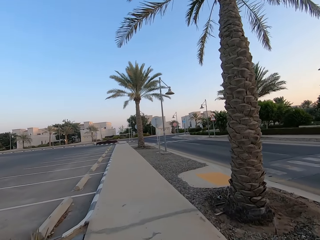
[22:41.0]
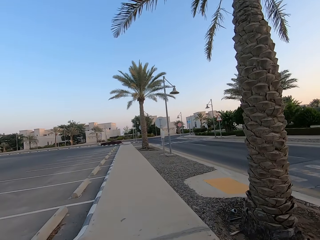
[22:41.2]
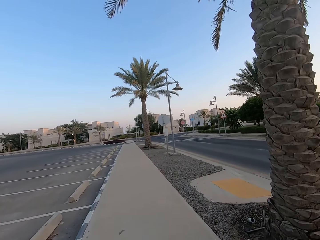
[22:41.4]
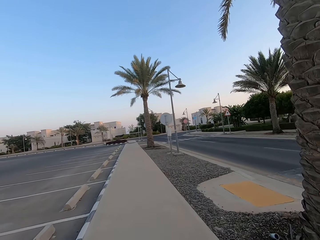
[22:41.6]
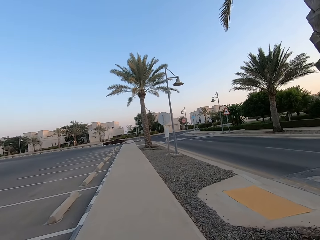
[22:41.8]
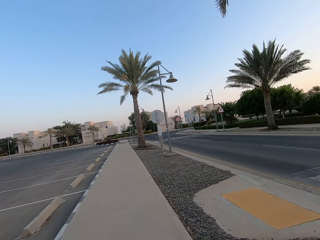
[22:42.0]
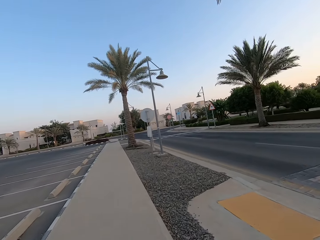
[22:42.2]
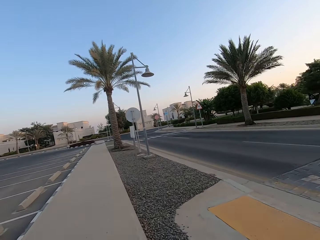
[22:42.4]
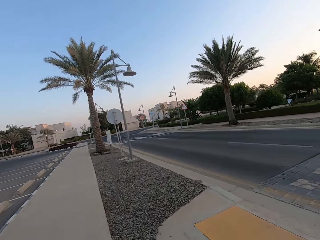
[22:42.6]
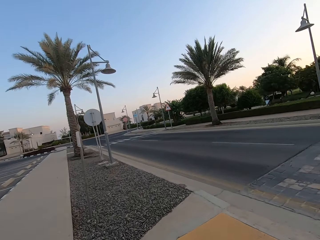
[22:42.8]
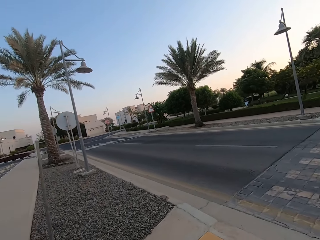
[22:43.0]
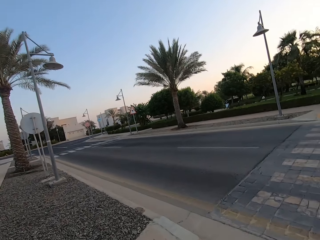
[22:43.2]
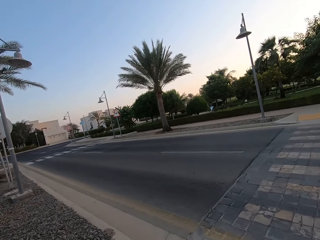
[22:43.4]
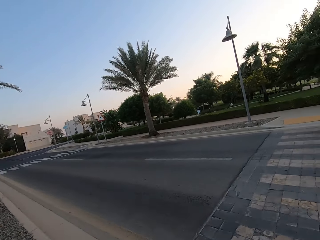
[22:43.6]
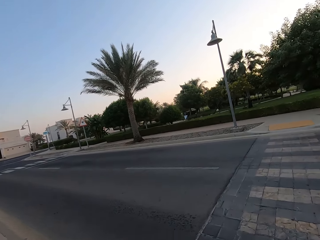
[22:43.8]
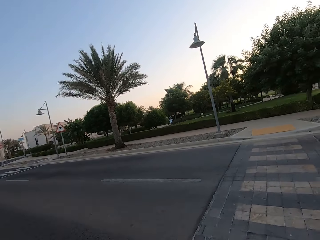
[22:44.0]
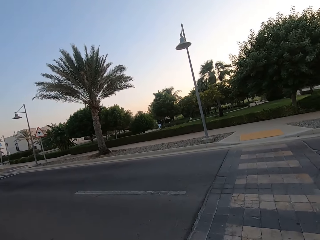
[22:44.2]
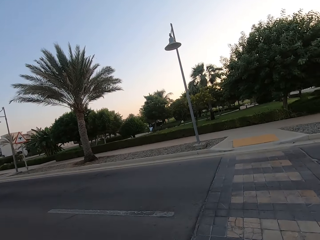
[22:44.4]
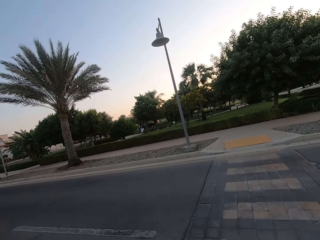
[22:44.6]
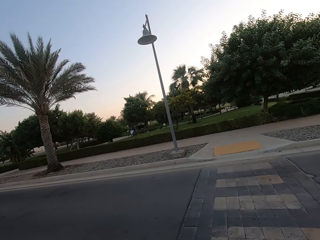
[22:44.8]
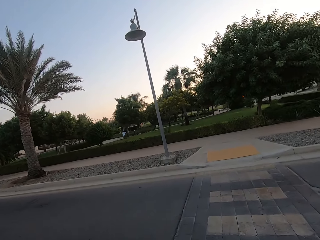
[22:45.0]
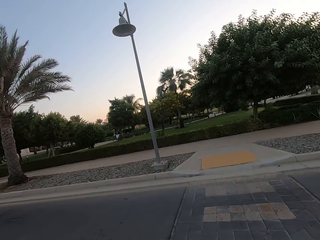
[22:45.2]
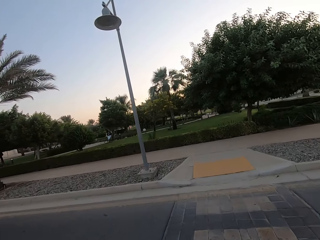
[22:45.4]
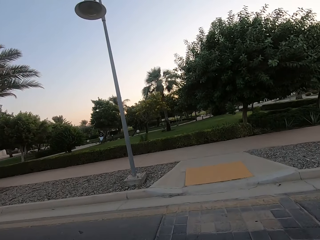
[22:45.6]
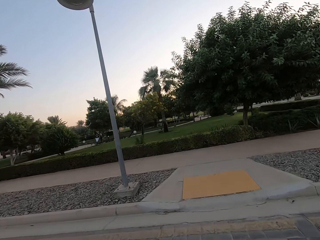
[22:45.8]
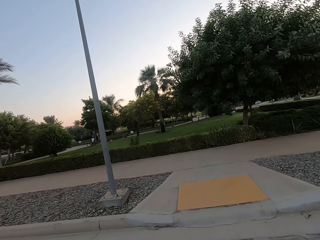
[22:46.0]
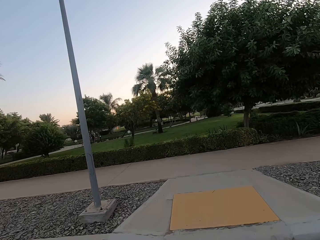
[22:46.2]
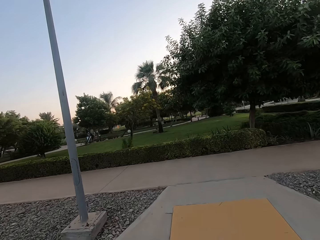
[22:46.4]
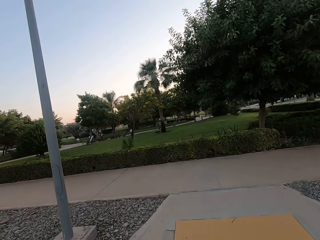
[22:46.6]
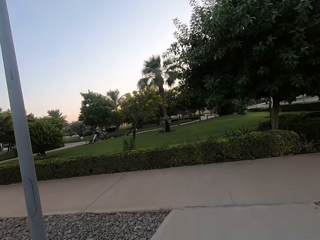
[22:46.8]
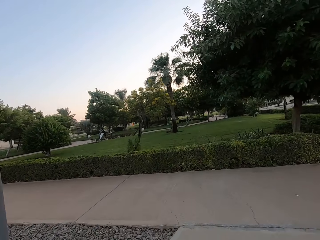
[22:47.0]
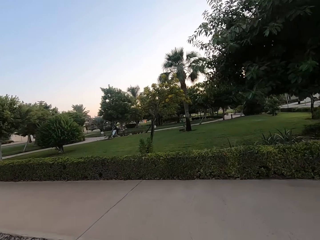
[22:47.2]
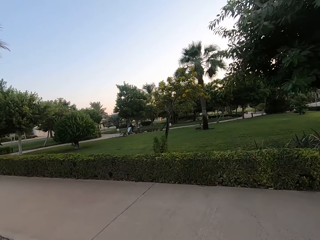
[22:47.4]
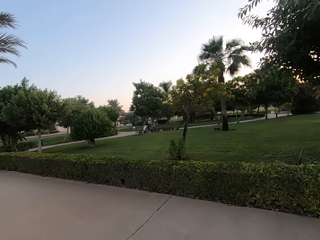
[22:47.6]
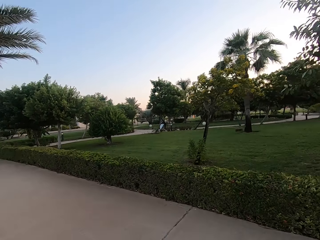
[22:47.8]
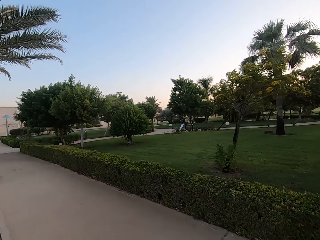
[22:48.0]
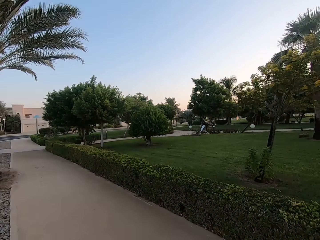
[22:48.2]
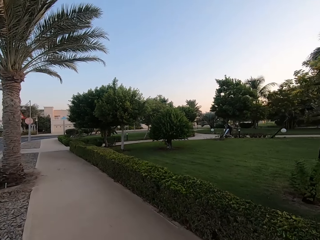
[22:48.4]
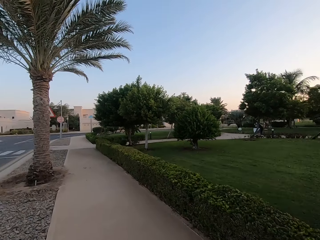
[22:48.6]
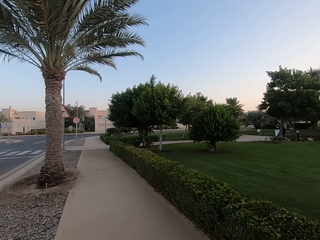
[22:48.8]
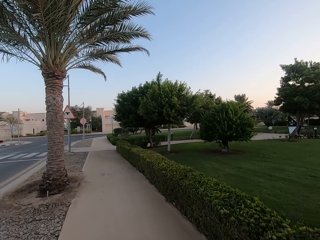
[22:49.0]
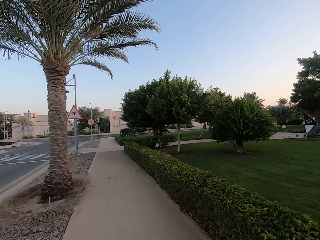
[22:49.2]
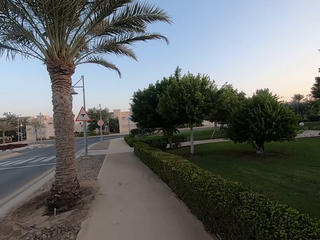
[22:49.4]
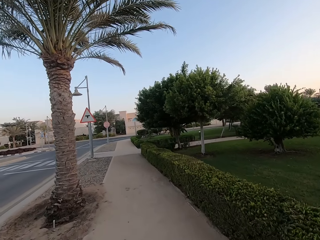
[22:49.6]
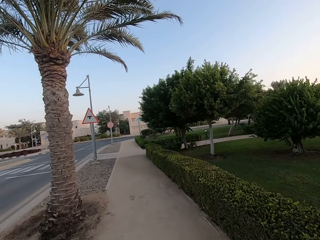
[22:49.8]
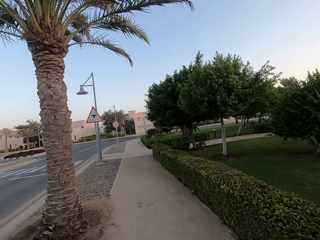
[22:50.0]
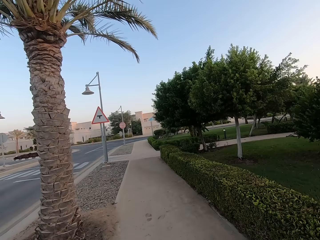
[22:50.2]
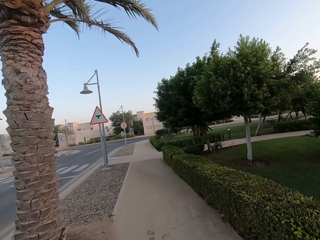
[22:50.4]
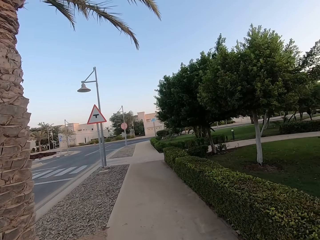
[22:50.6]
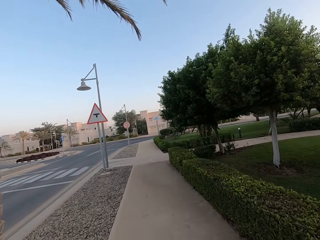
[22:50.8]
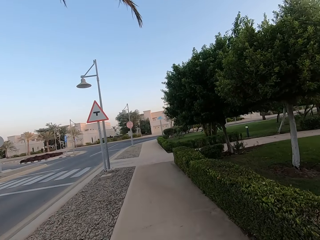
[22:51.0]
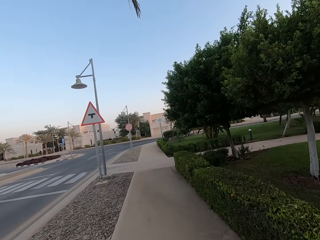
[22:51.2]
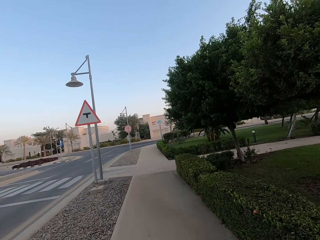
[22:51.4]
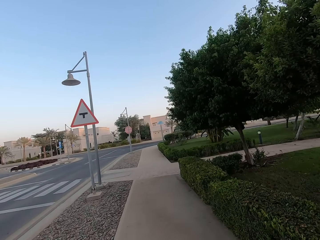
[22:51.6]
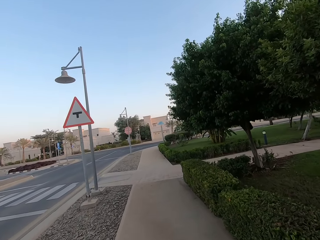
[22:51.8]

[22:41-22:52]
The camera wearer crosses the road. They pedal the bicycle forward on the pavement.

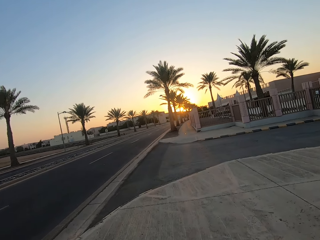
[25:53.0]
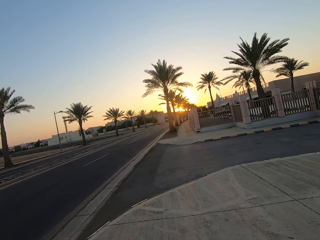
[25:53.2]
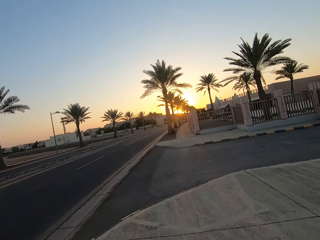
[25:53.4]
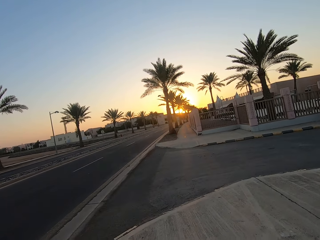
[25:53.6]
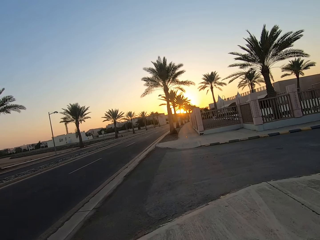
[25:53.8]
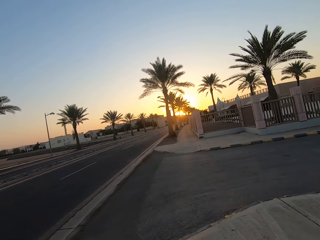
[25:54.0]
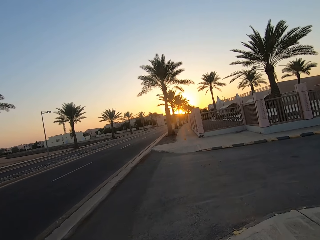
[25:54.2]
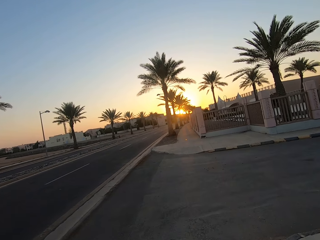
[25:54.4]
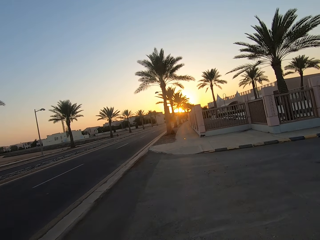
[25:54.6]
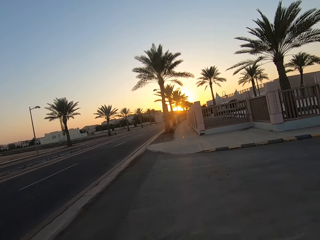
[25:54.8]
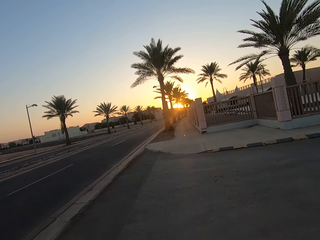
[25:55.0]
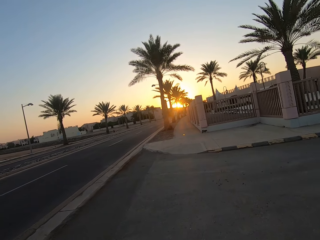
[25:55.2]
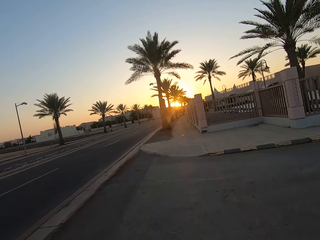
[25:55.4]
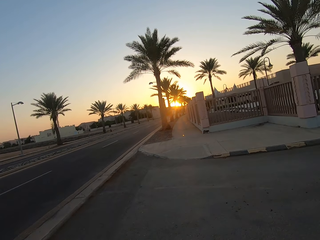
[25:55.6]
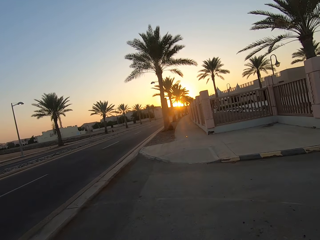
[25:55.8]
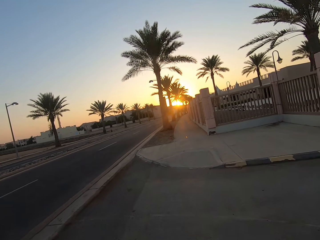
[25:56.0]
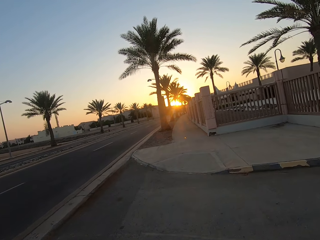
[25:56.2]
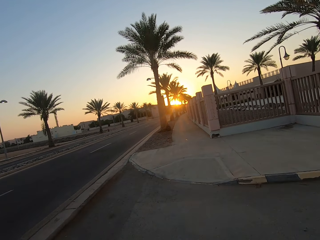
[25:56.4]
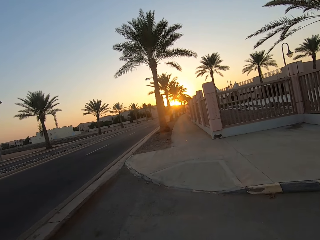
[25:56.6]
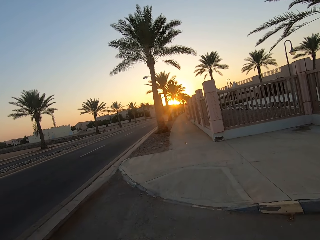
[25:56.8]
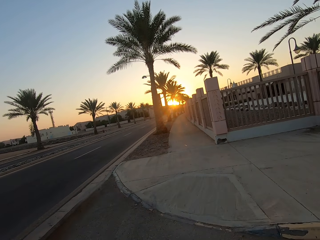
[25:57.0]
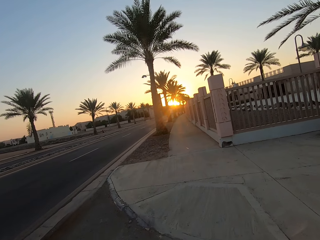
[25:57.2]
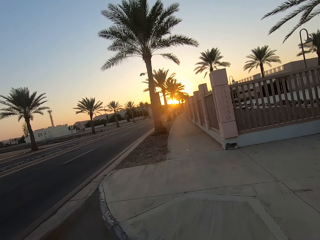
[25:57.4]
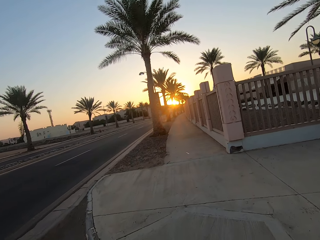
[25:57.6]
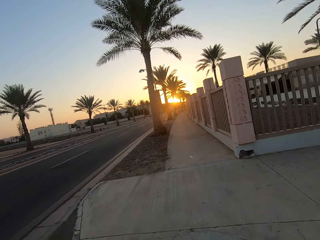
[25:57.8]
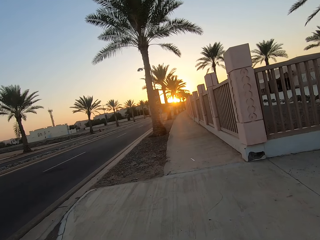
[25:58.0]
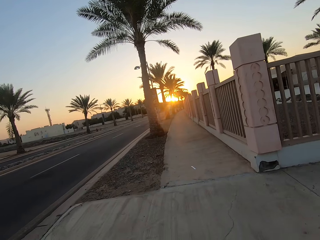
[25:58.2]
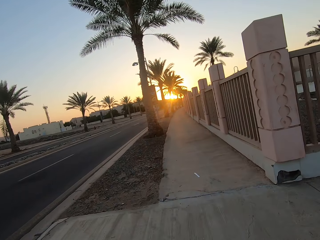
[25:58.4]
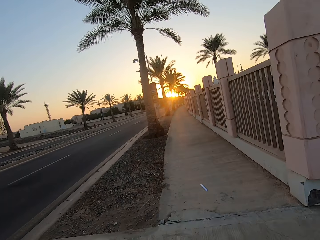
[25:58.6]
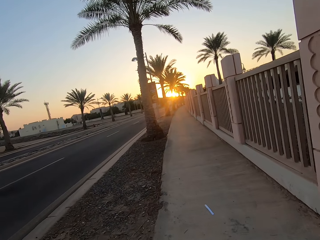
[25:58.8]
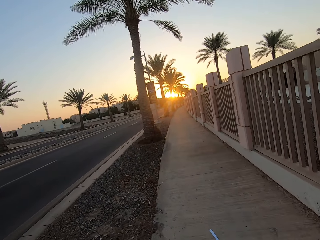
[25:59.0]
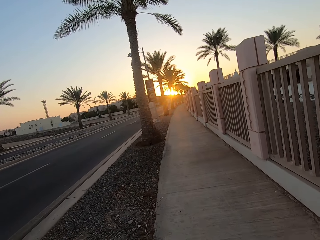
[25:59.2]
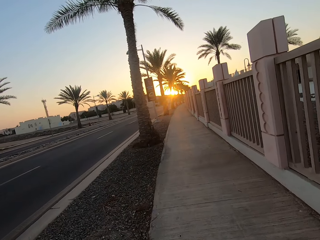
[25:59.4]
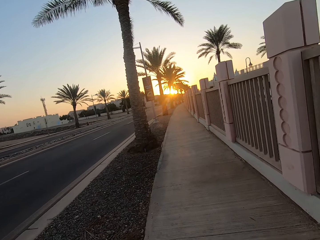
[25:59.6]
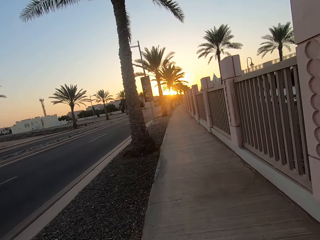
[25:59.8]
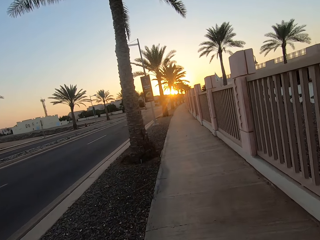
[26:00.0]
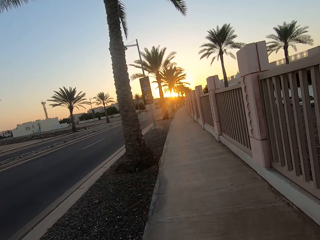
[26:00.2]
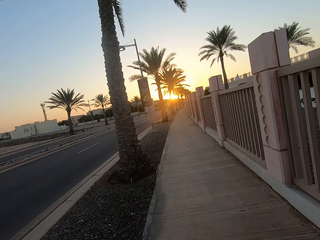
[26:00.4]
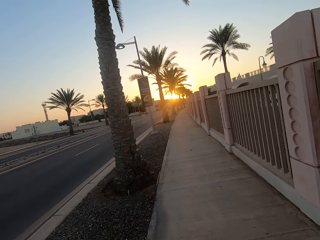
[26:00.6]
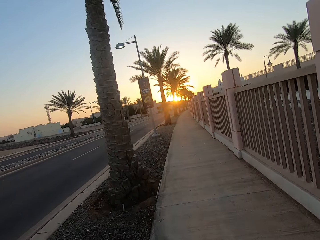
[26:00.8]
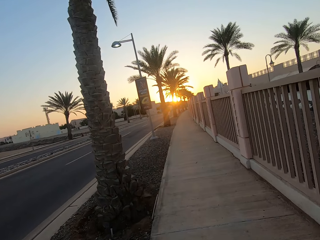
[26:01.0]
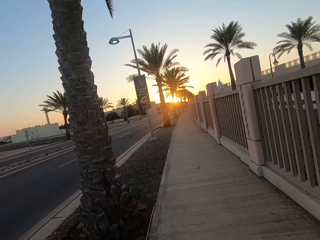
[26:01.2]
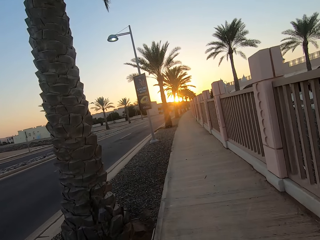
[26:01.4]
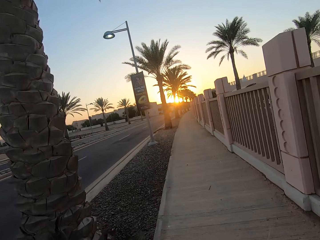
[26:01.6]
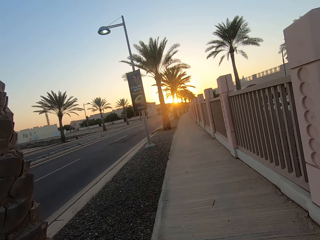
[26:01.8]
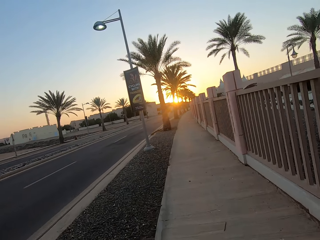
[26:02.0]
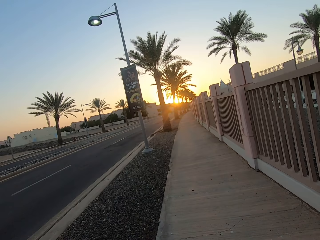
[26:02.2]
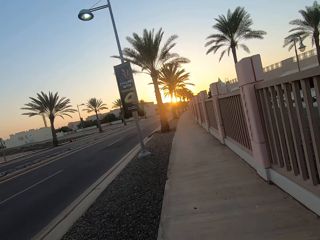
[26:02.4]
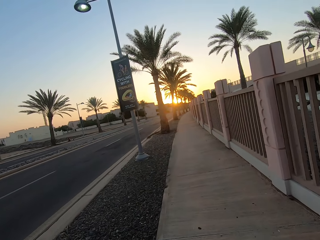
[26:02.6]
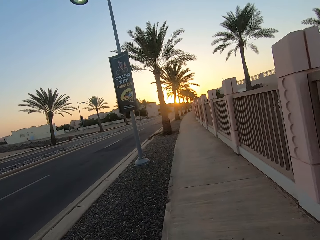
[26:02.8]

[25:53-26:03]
The camera wearer crosses the road with the bicycle. They pedal the bicycle forward on the pavement.
